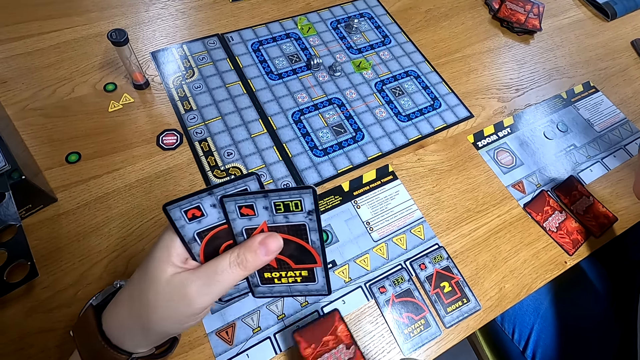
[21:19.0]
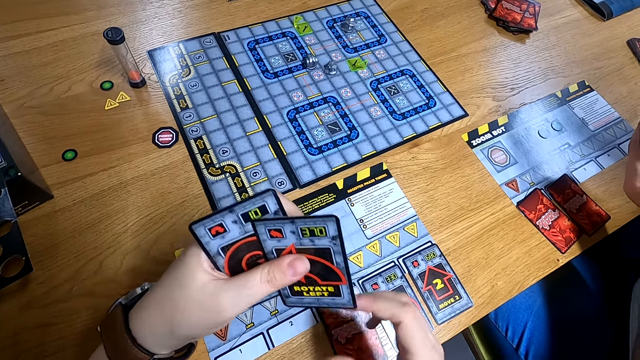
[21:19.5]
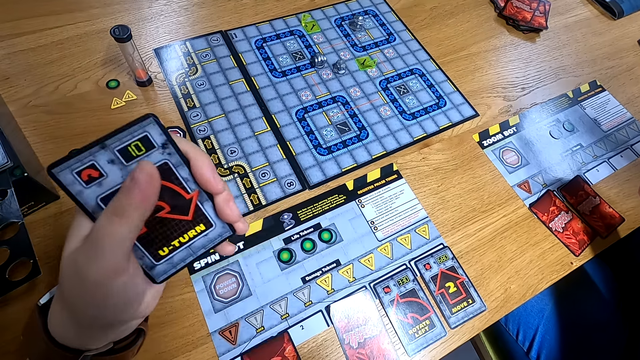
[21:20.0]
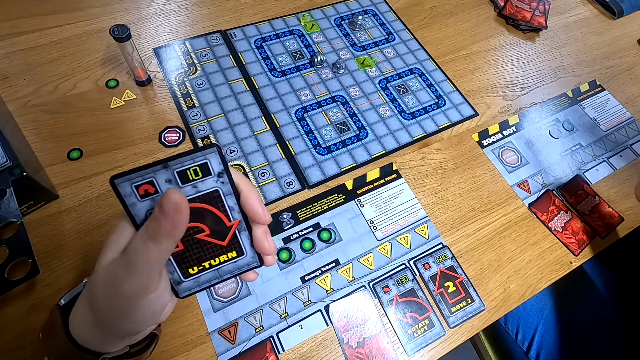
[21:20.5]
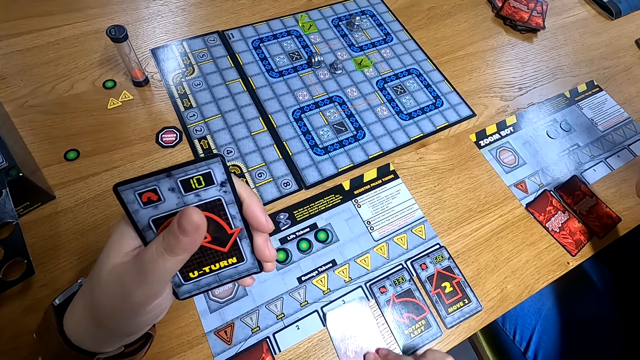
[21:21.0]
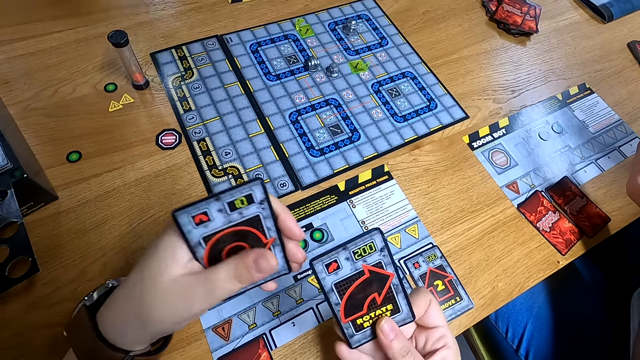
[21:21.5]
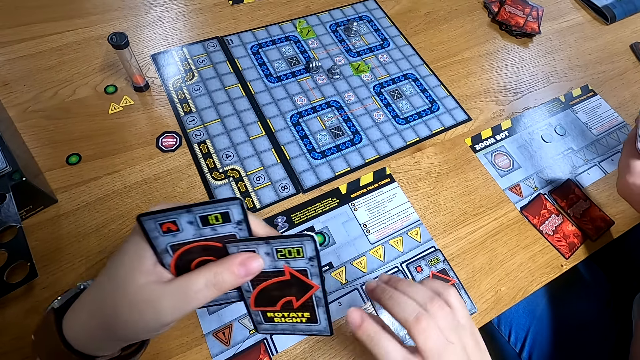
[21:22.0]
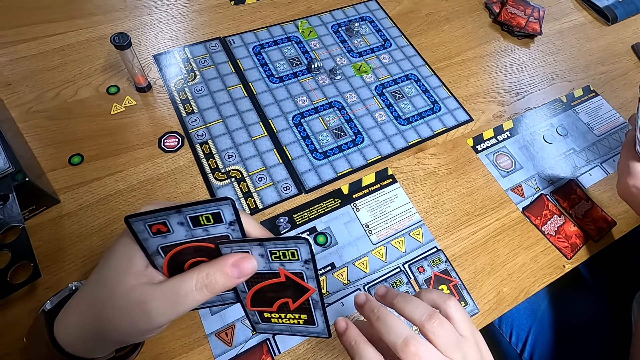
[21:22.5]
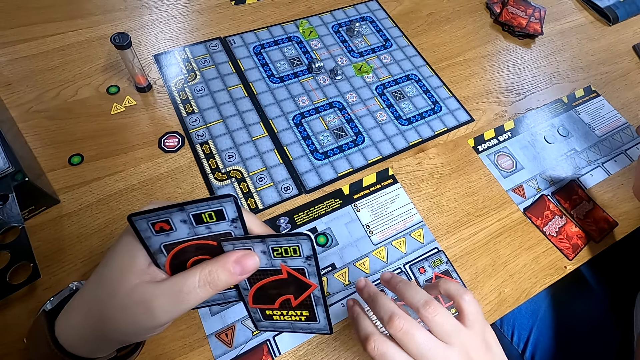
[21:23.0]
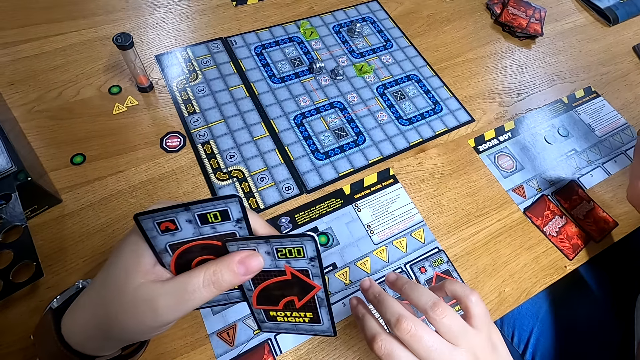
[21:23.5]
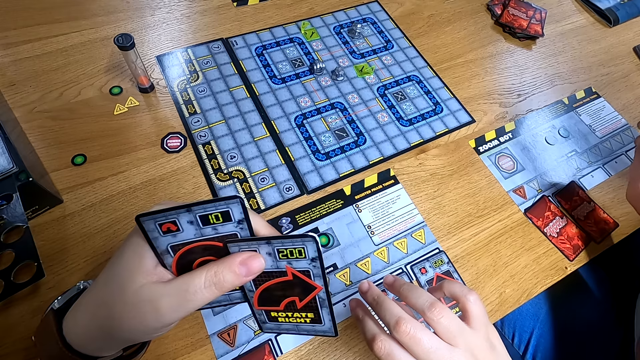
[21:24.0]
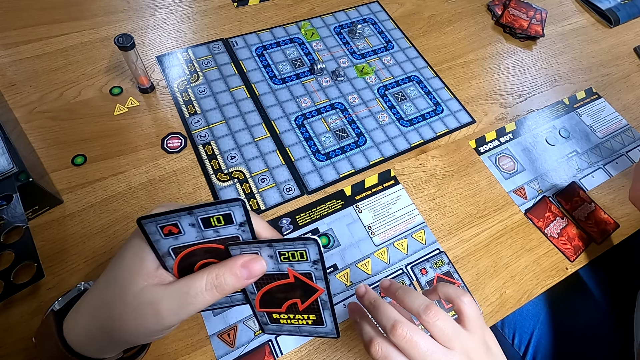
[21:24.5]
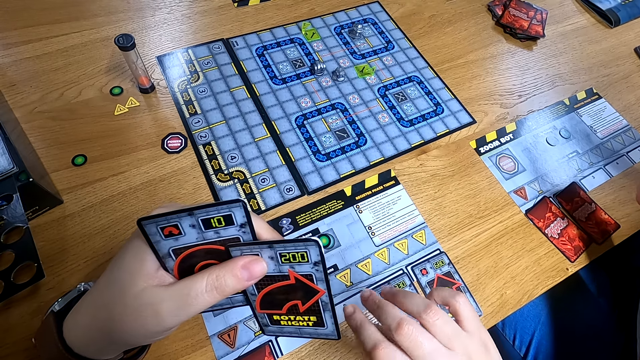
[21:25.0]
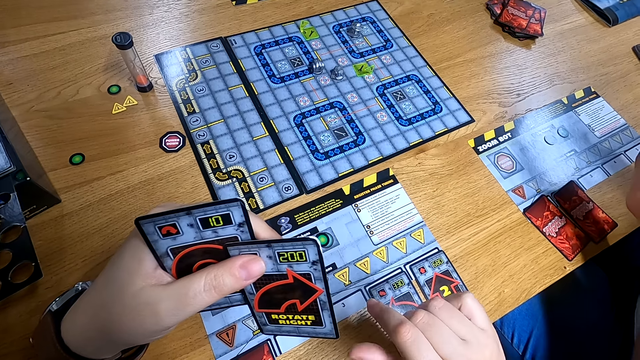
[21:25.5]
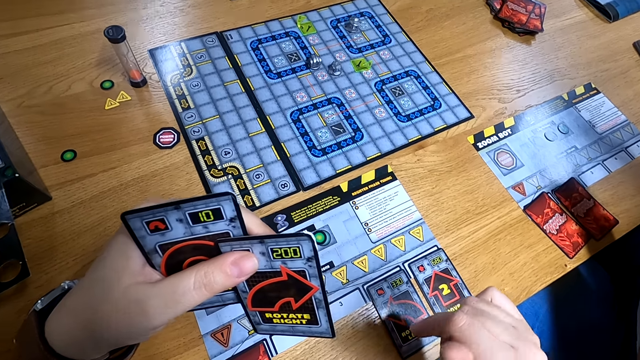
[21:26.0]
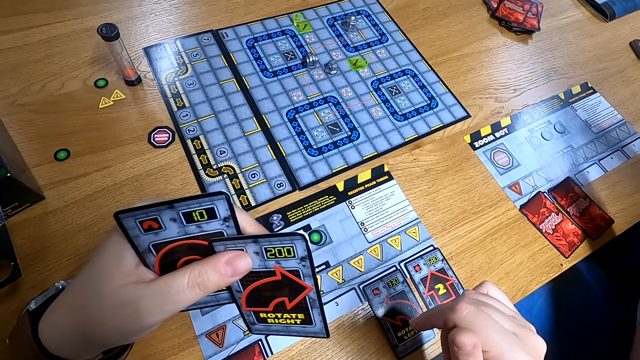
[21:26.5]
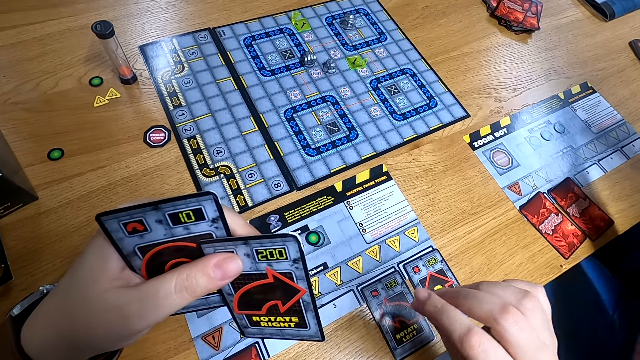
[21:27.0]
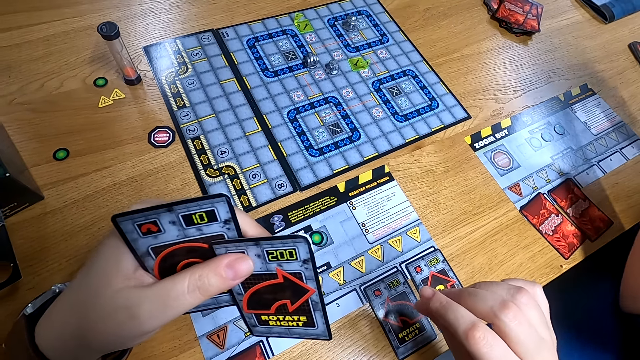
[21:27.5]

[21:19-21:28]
The camera wearer picks up the cards. She looks at her right hand.

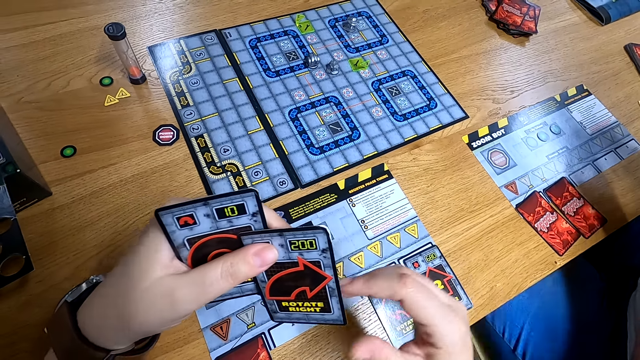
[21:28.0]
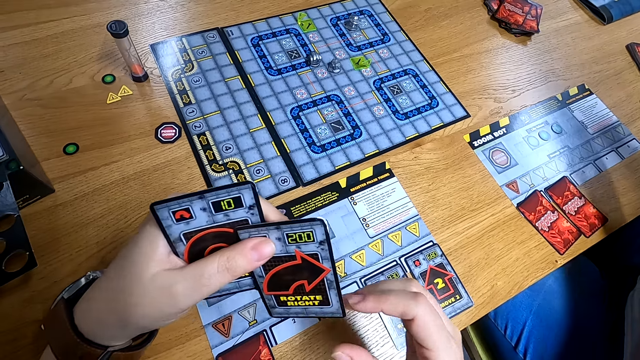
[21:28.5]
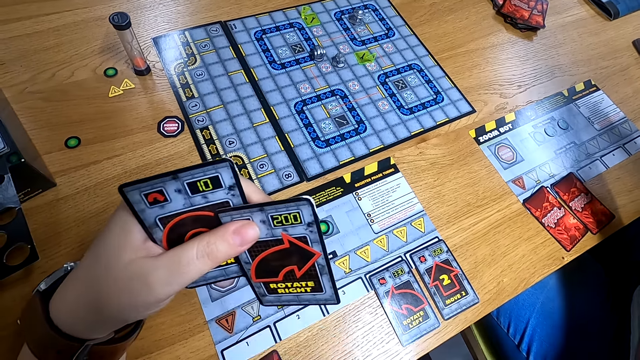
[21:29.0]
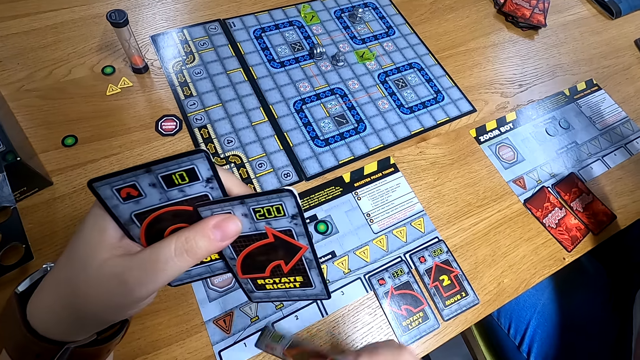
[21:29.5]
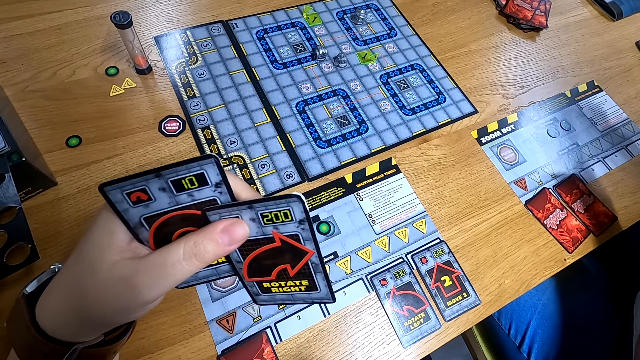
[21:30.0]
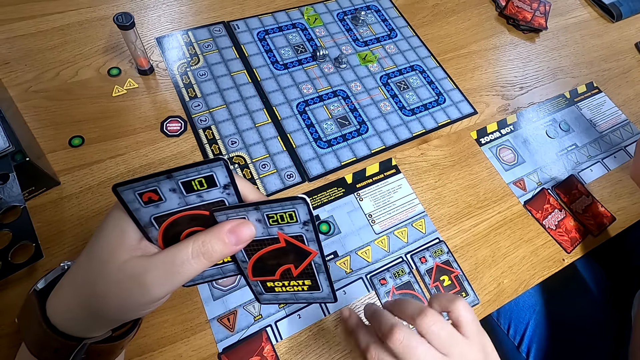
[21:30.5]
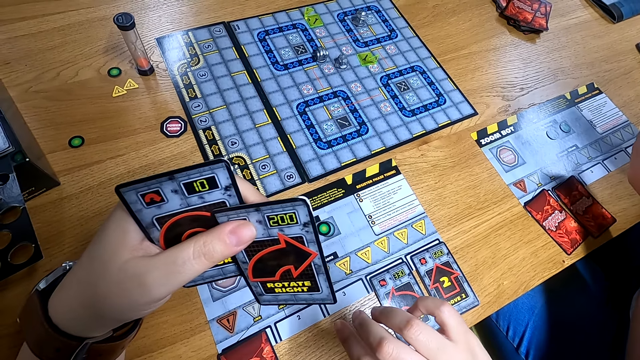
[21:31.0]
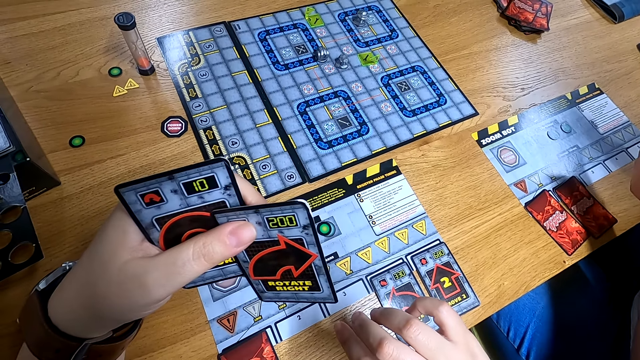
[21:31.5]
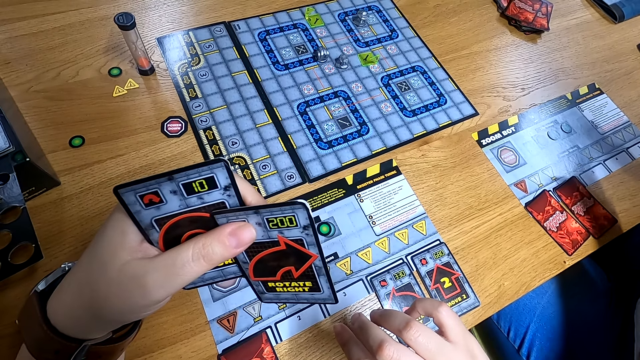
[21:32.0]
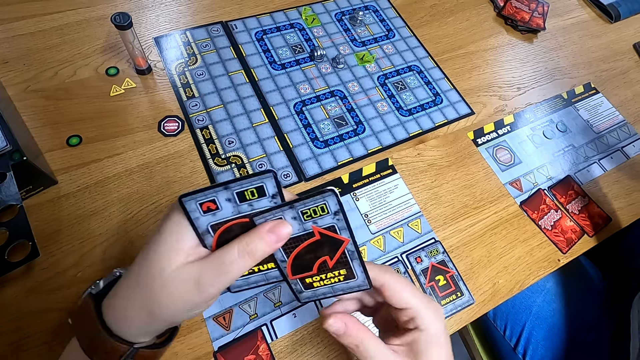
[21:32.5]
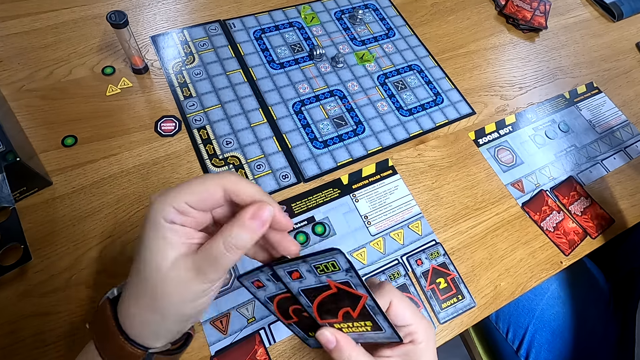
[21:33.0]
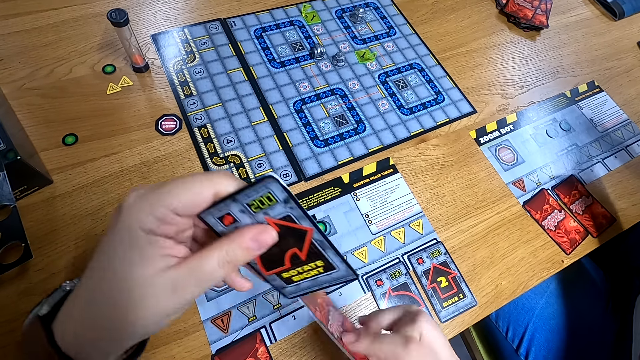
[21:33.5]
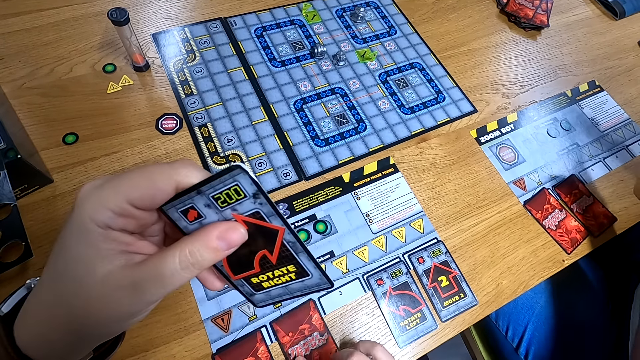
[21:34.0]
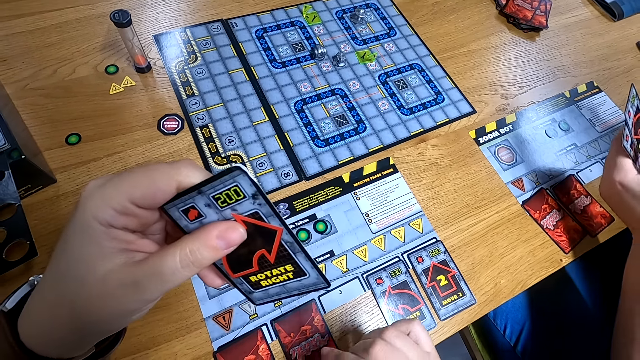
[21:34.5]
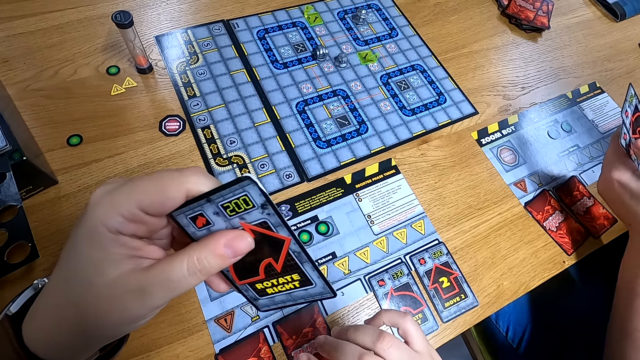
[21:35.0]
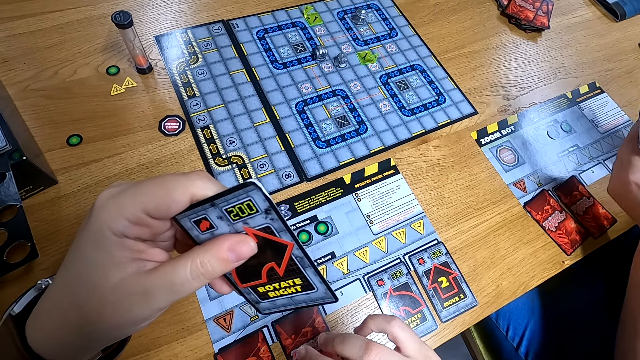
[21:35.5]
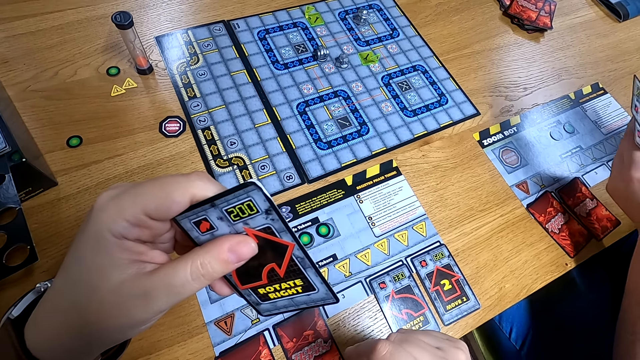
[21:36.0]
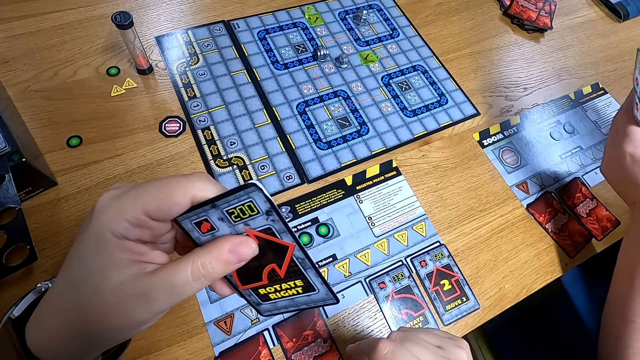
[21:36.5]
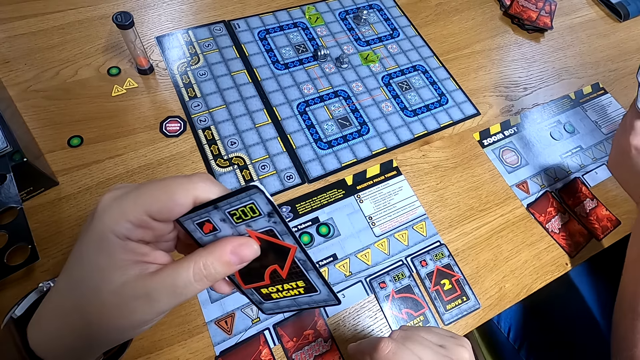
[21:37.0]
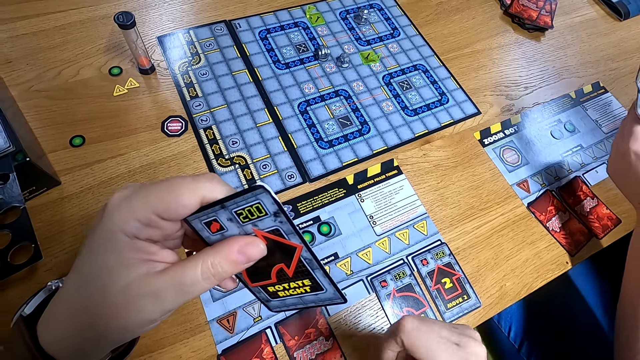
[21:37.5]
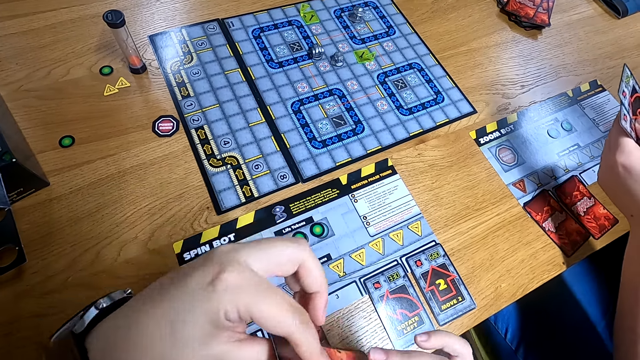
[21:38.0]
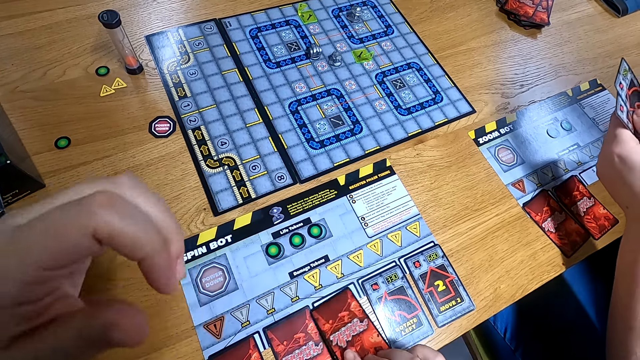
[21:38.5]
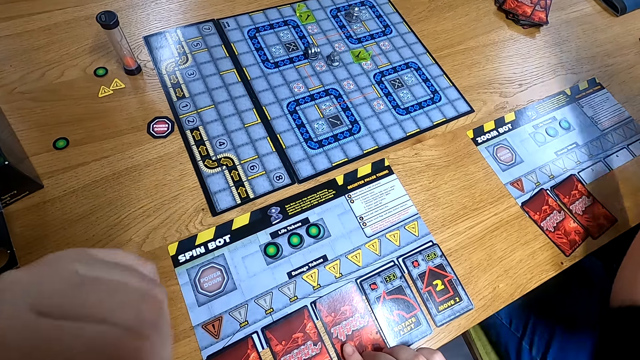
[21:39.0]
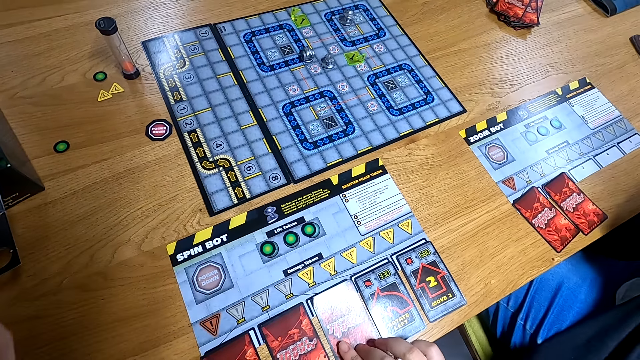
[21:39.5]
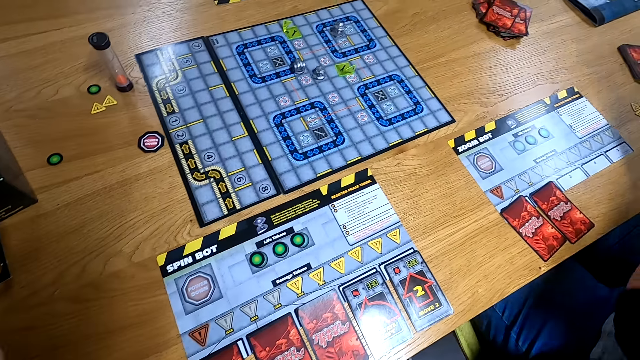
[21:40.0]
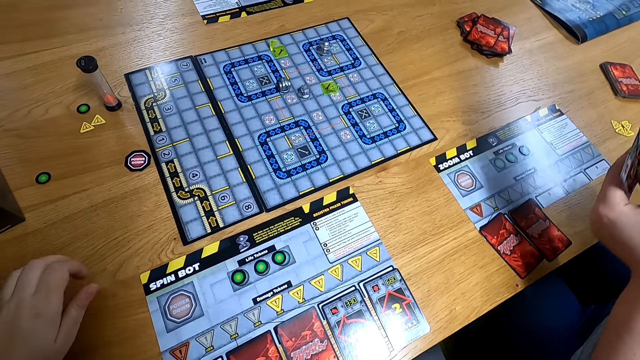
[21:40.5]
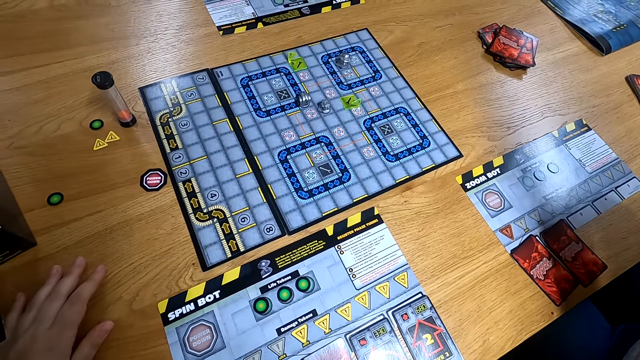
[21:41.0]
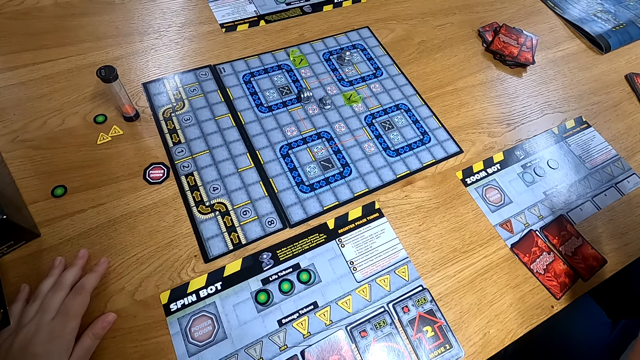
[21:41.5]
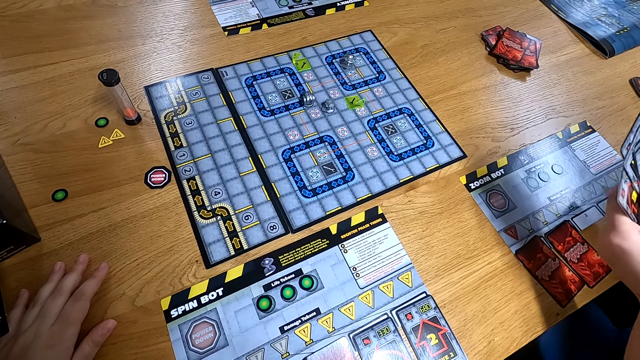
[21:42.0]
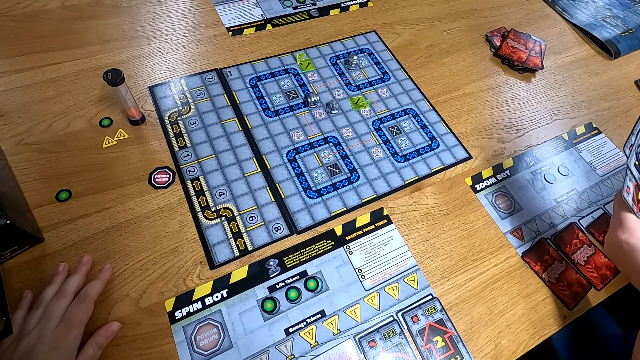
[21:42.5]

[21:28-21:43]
The camera wearer turns the card on the table. She arranges the cards on the side board with both hands. She puts a card on the card. She puts a card on the card again. She puts her left hand on the table.
